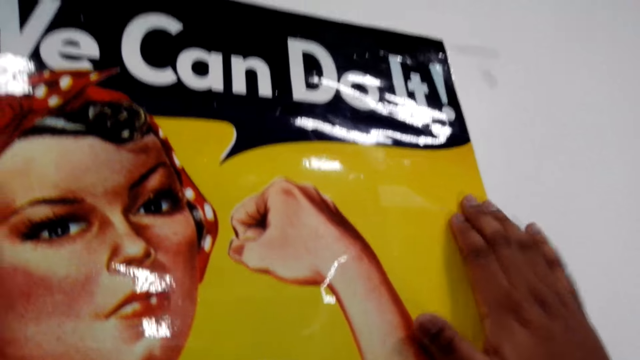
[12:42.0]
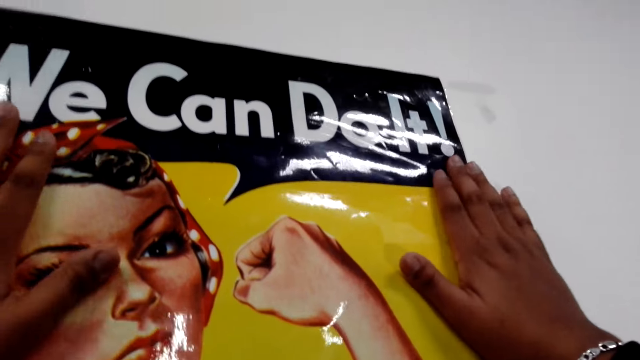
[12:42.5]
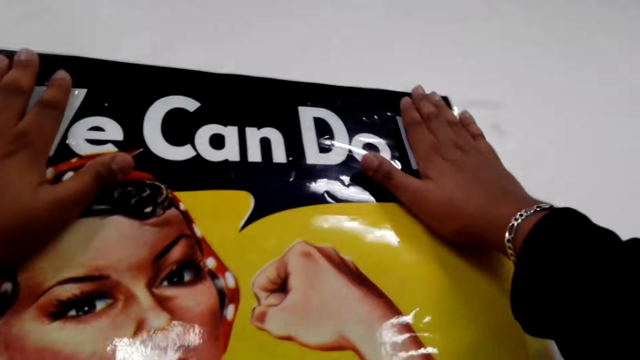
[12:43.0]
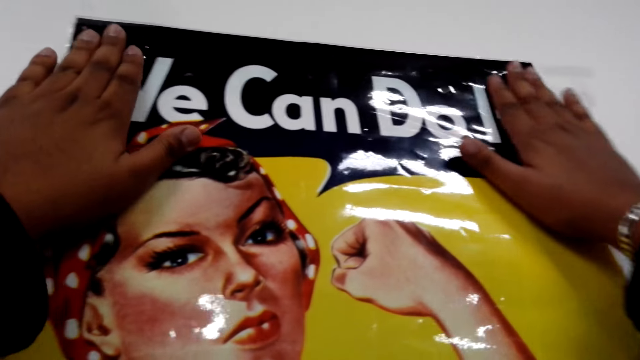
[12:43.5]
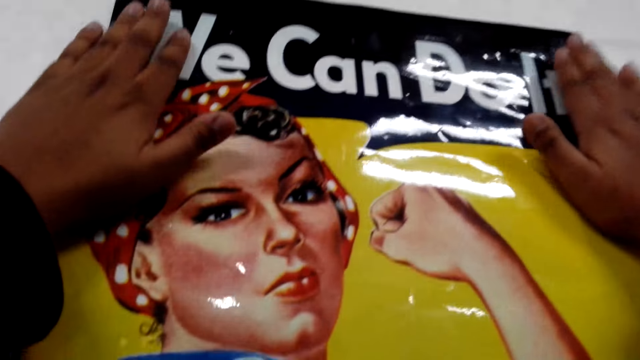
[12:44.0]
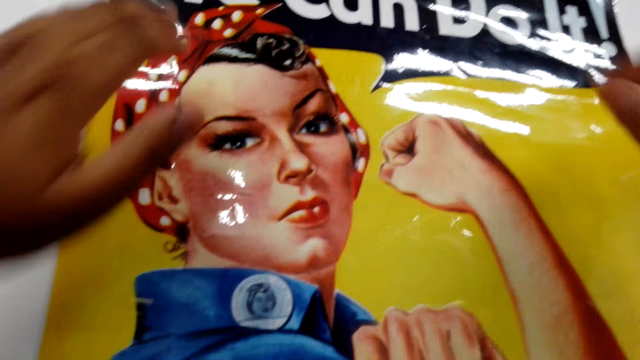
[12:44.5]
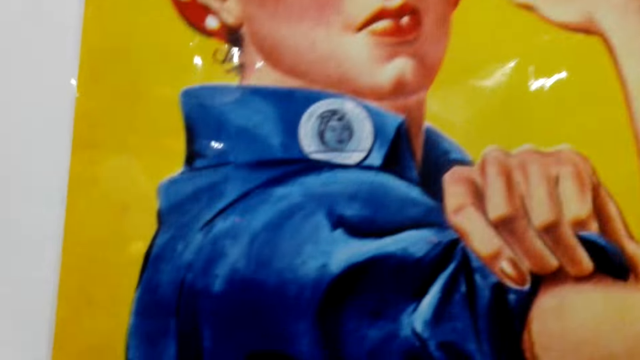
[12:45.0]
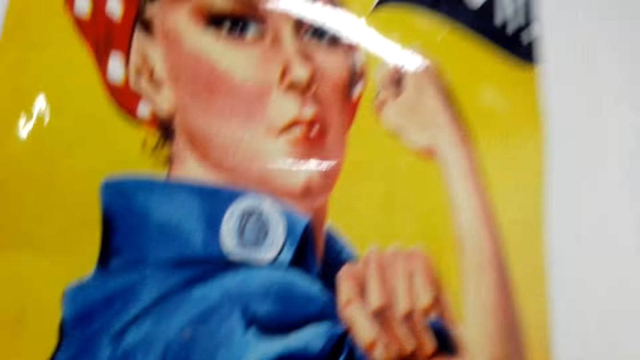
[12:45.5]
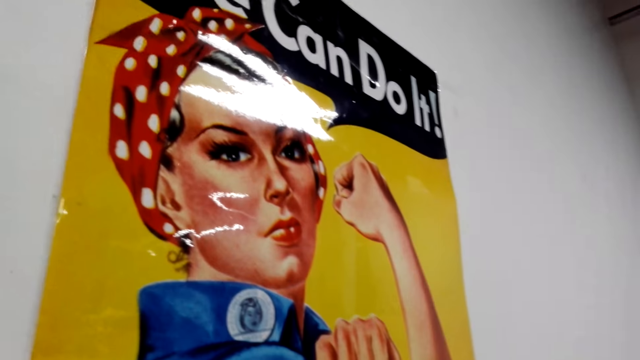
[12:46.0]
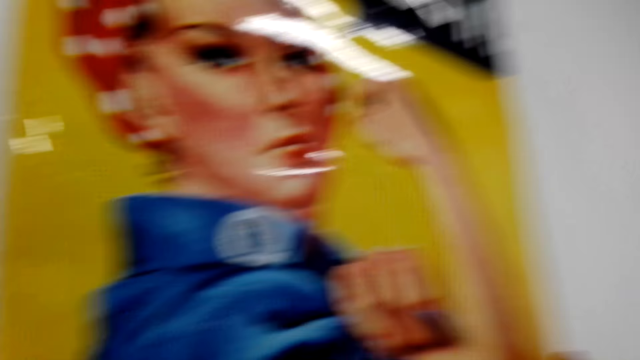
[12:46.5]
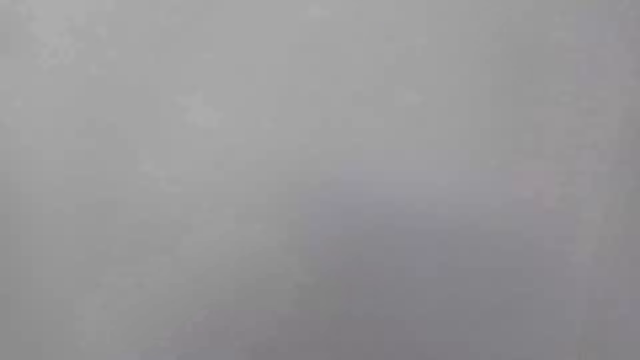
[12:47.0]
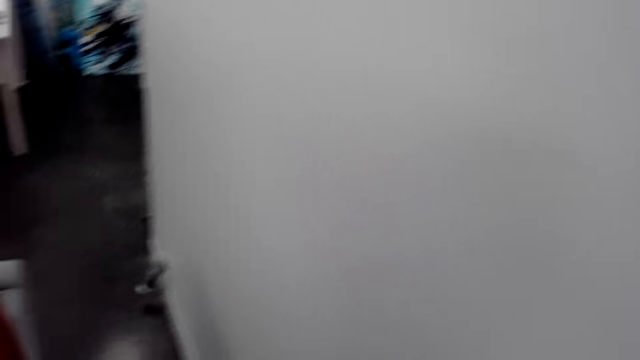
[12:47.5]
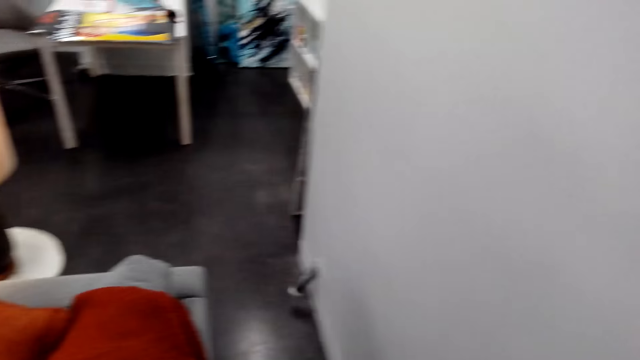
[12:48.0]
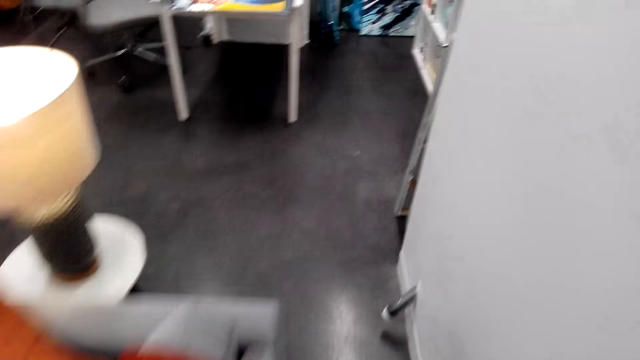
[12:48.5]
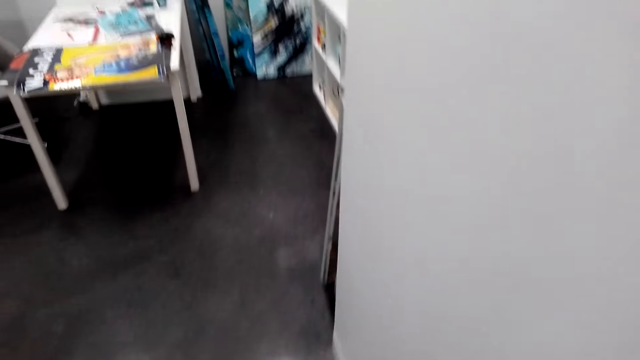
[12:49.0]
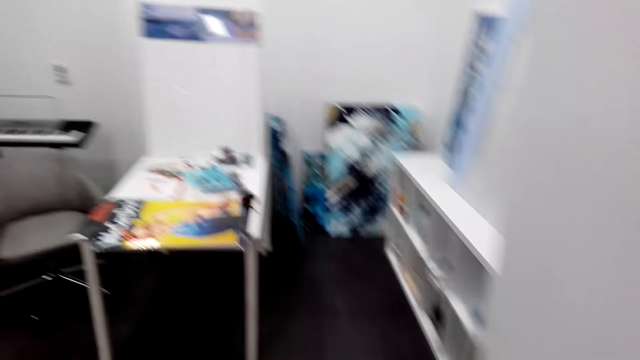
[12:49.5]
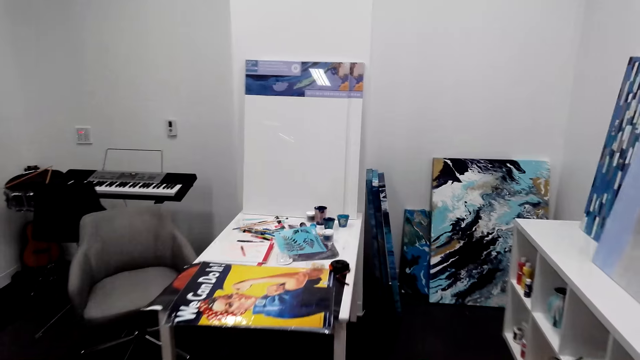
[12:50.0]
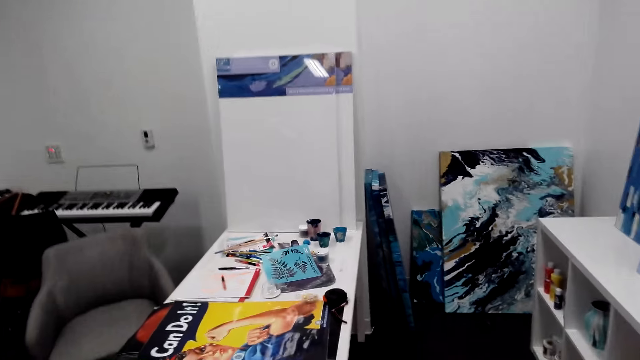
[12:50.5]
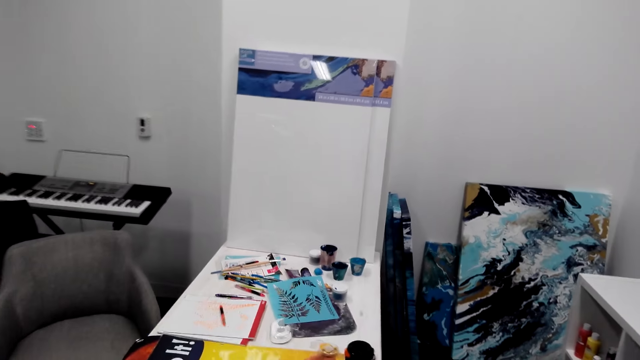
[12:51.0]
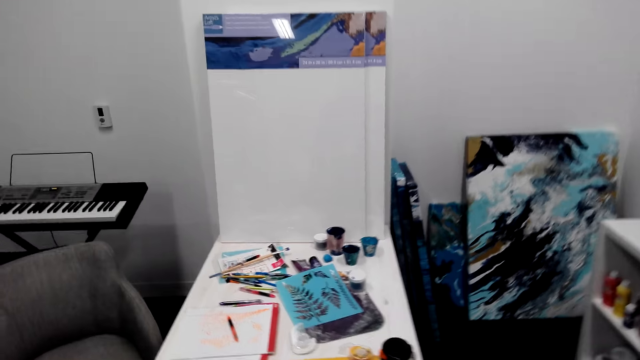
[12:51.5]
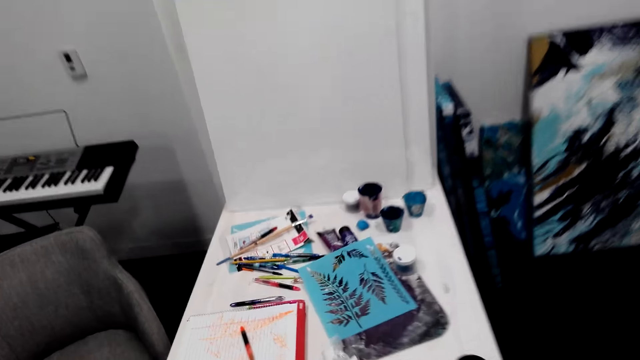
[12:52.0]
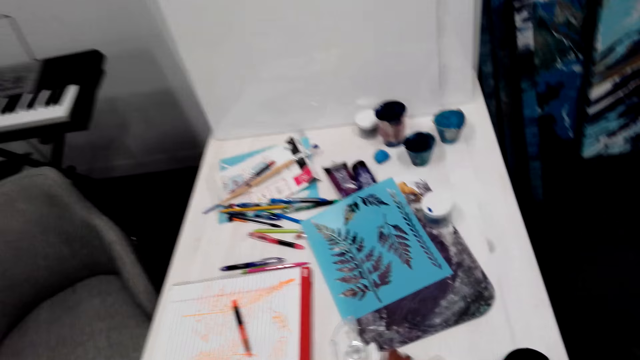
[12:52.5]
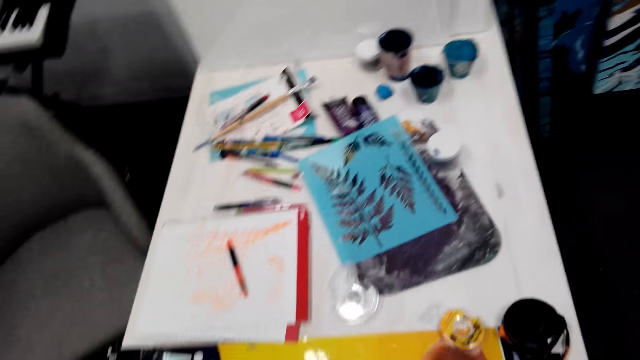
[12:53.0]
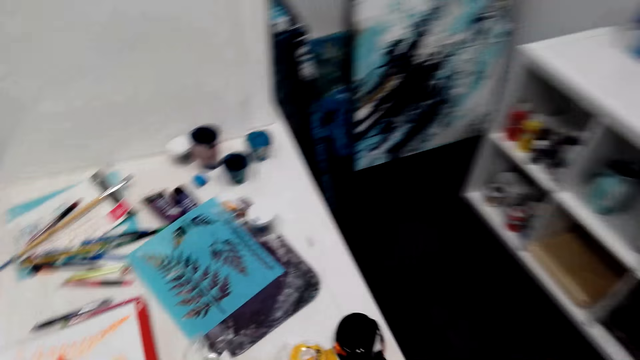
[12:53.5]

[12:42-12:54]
The camera wearer walks around the house.

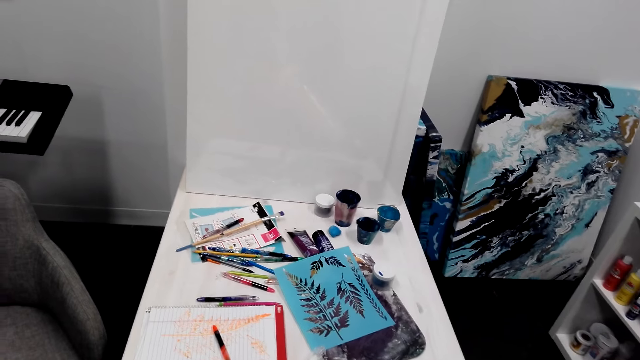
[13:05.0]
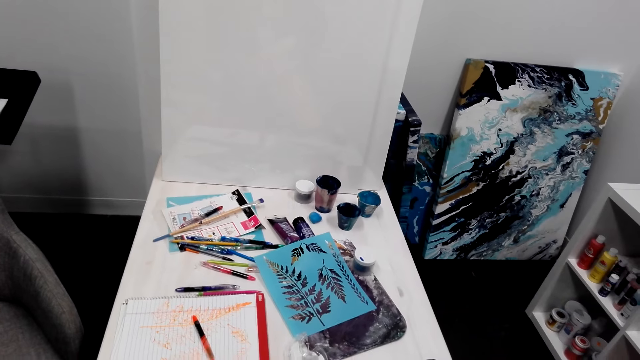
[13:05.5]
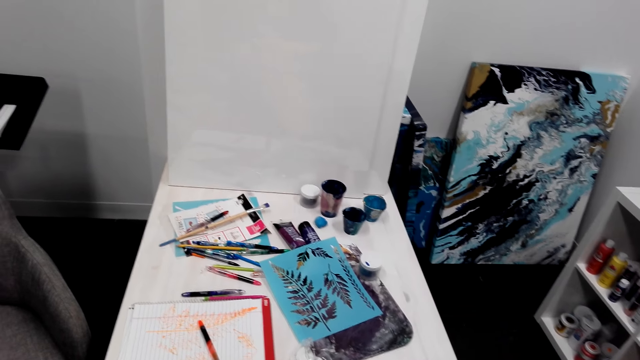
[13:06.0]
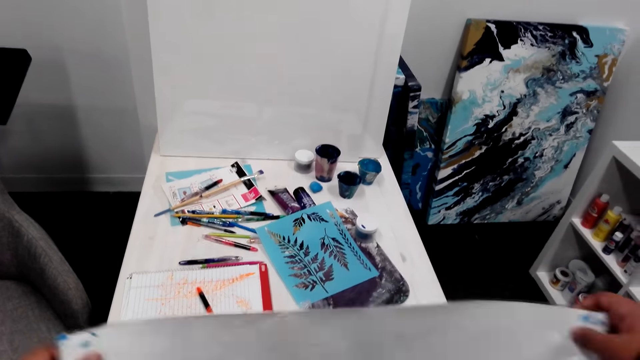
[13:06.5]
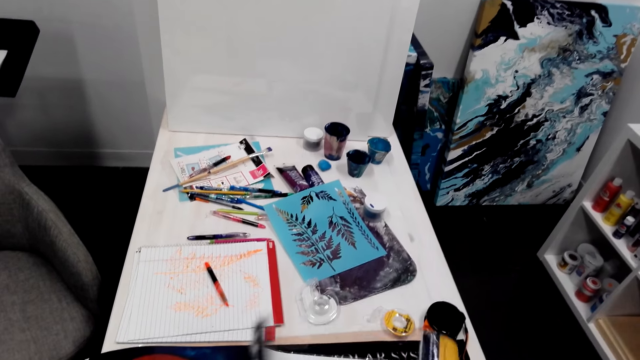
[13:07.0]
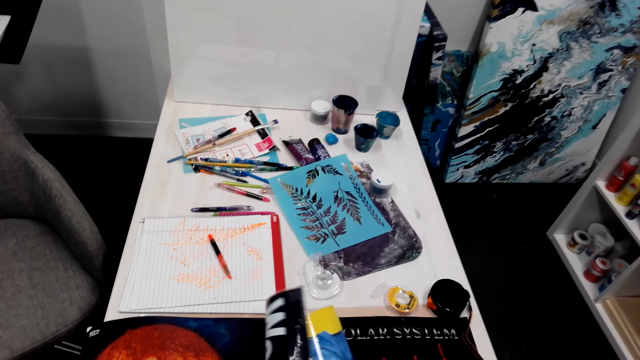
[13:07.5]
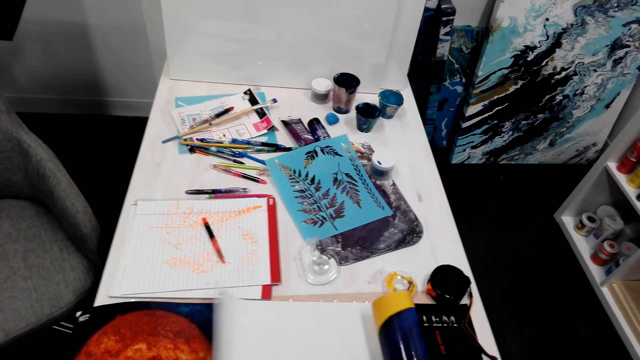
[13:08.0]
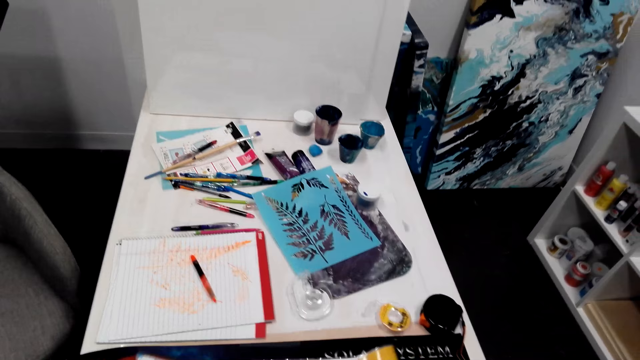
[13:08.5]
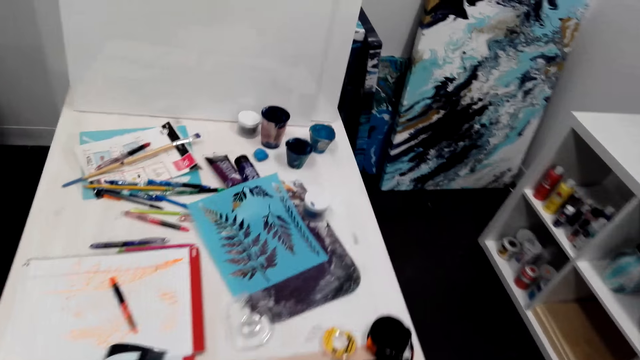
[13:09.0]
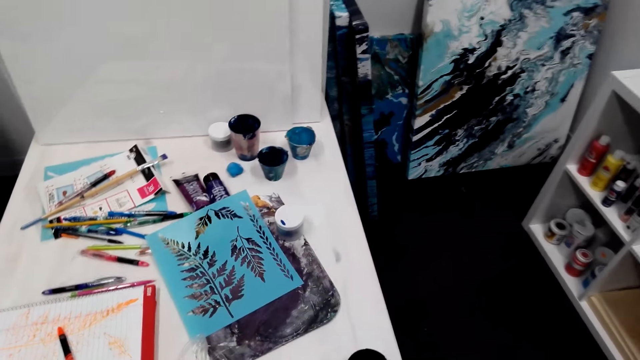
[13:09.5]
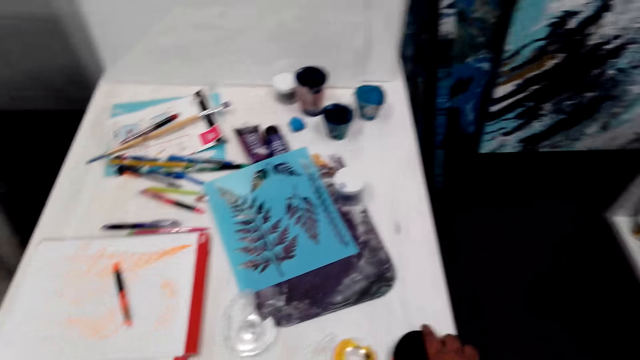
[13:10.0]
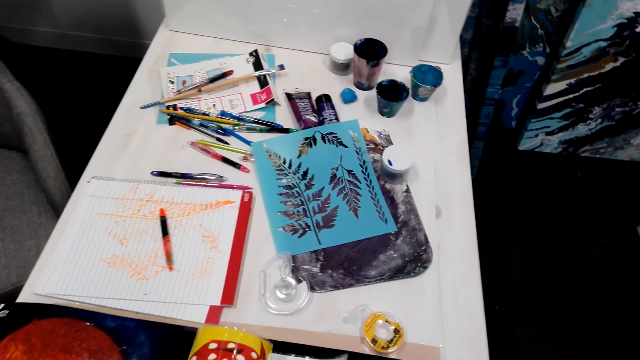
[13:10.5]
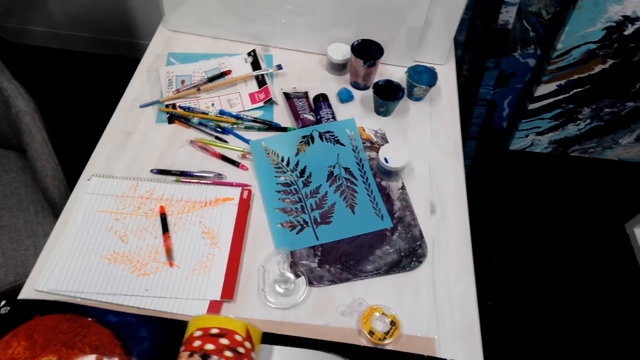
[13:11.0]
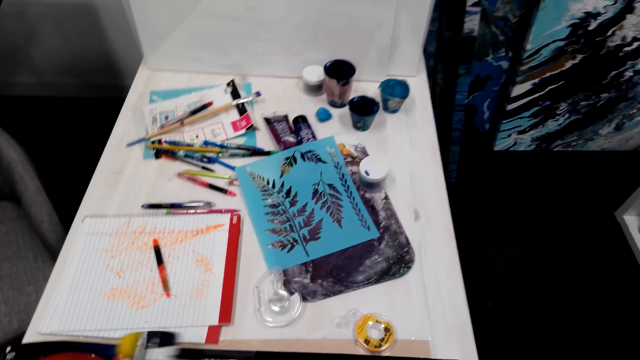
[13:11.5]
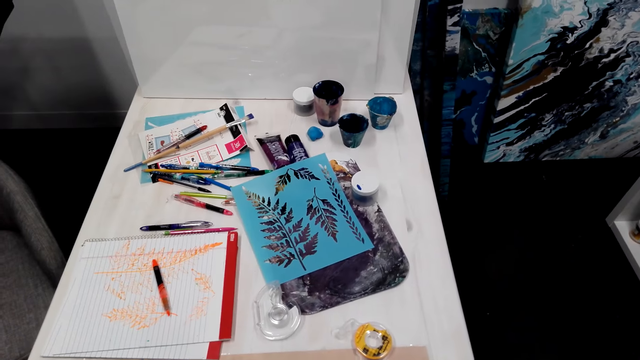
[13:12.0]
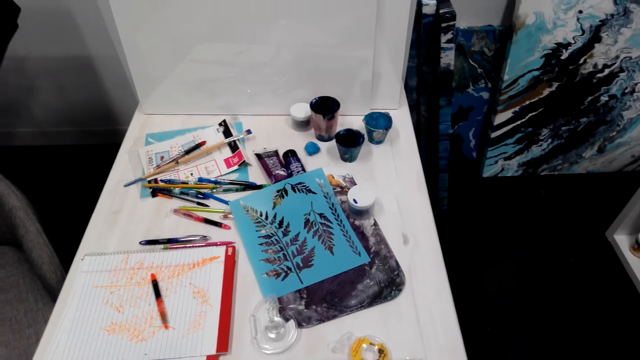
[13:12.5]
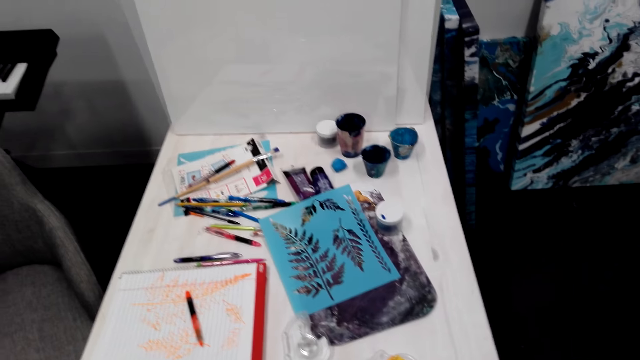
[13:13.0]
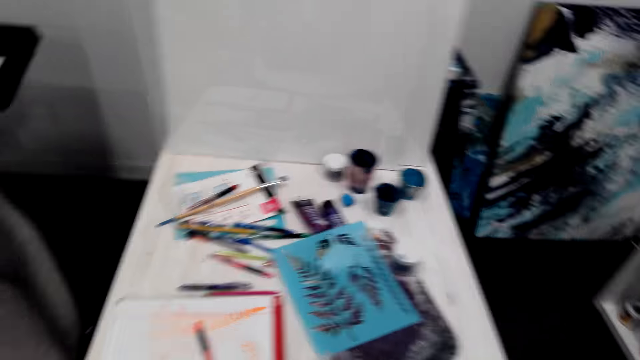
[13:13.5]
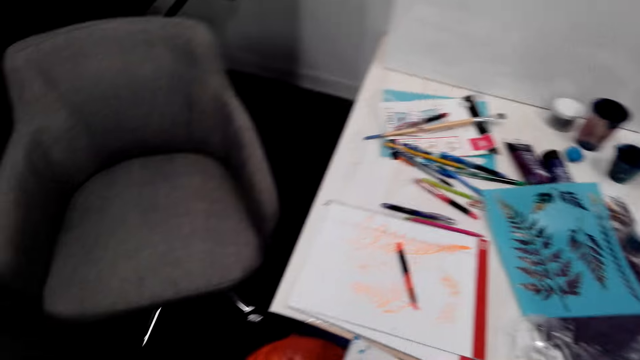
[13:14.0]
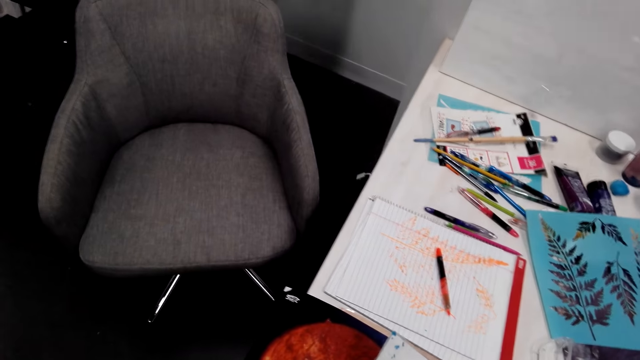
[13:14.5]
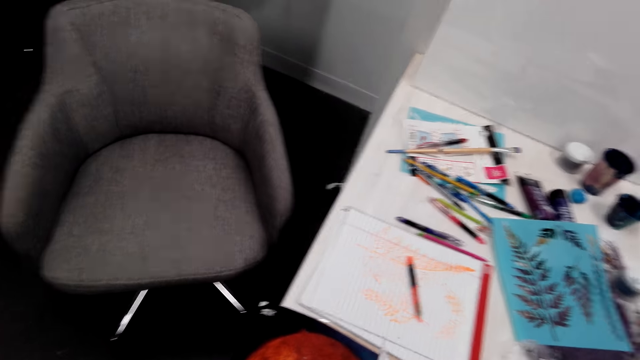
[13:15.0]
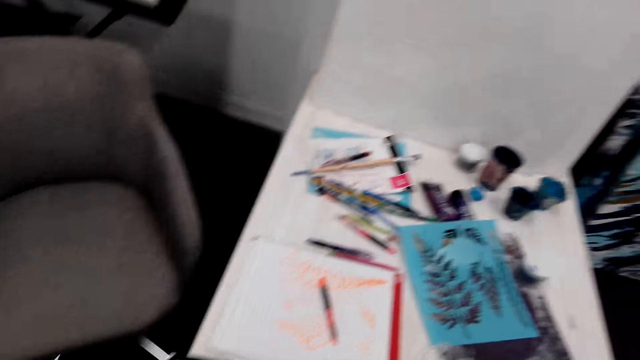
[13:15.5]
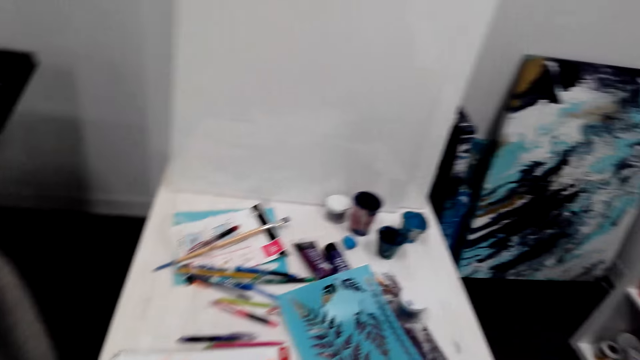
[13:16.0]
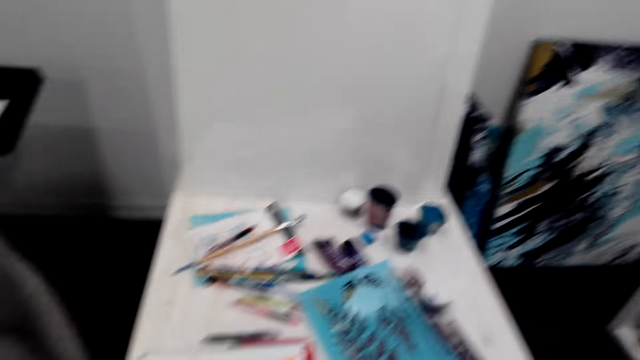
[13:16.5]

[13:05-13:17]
The camera wearer holds the chart.
